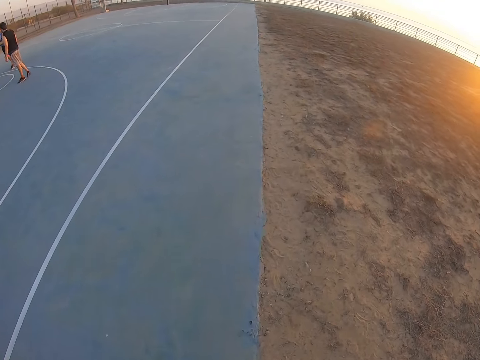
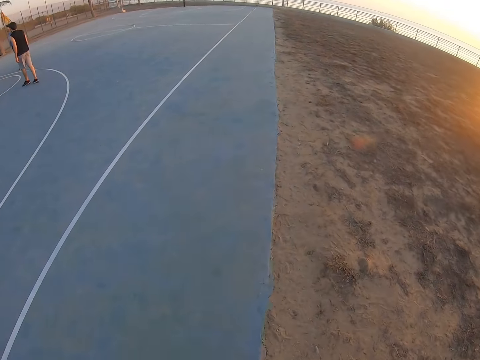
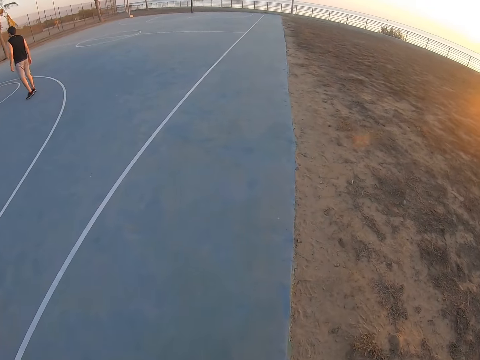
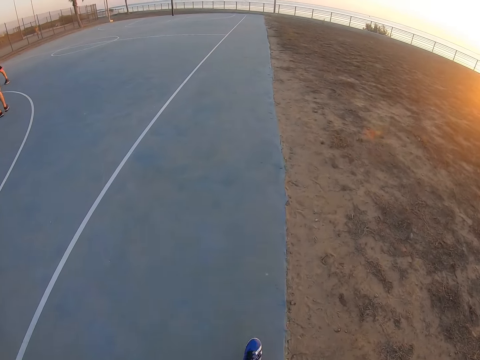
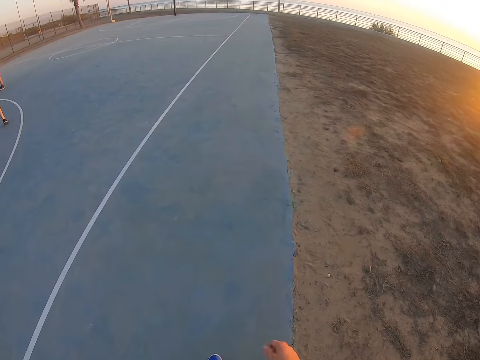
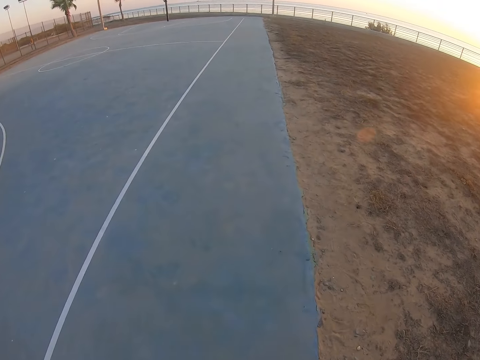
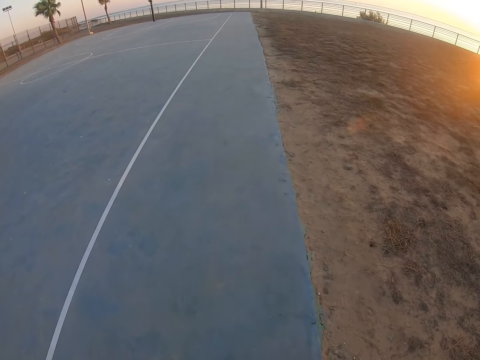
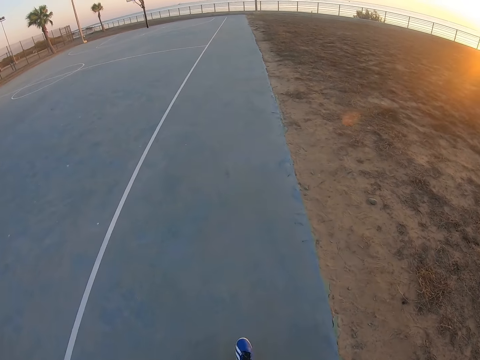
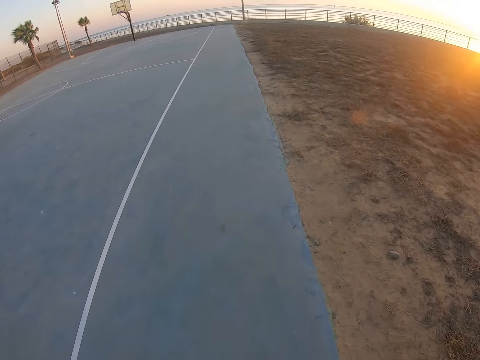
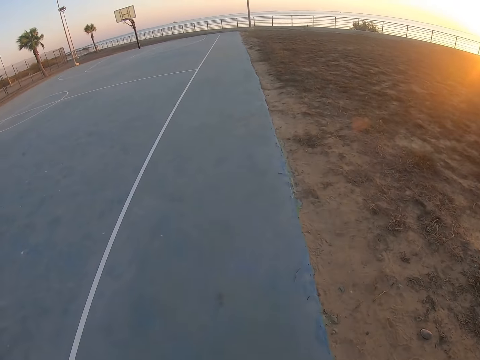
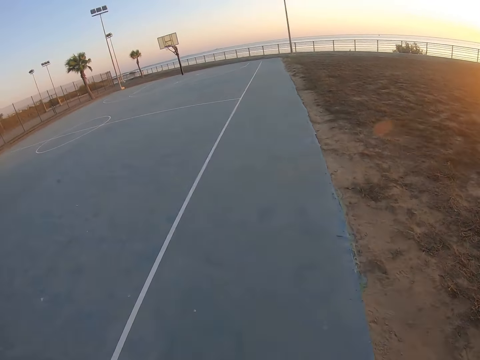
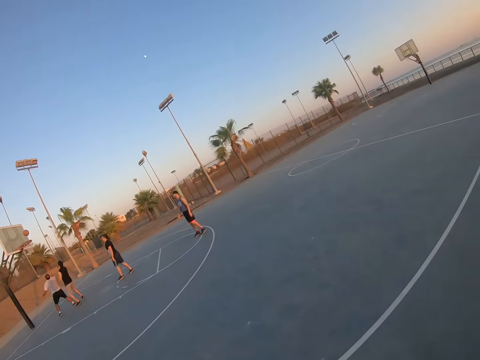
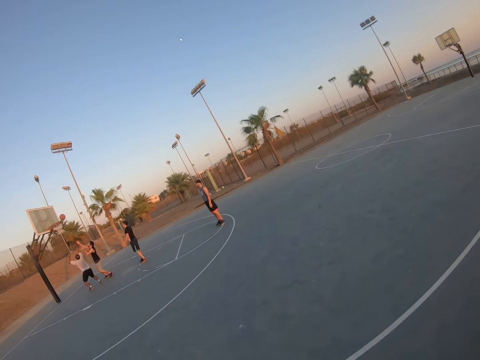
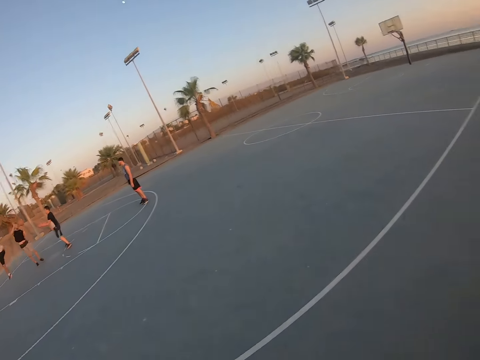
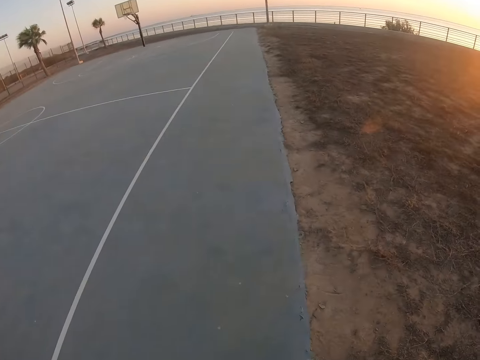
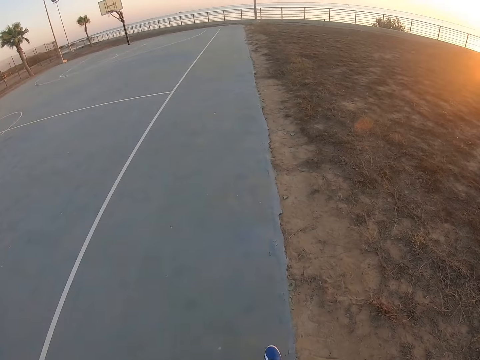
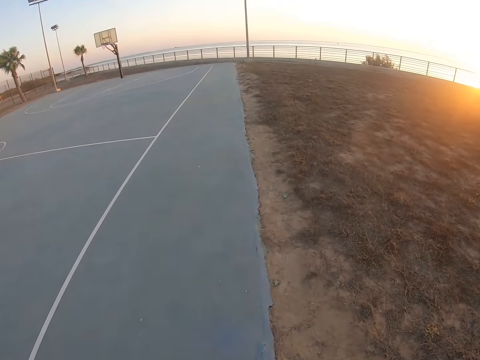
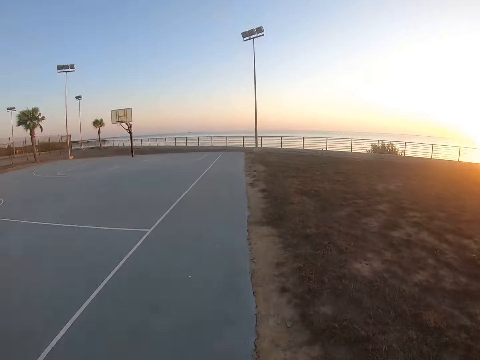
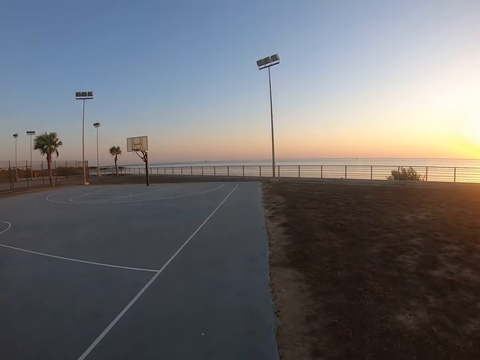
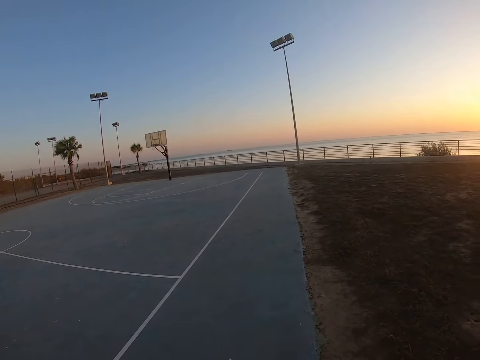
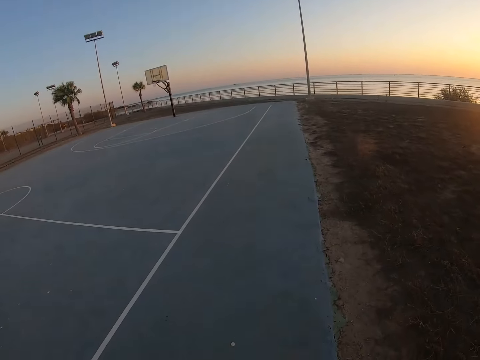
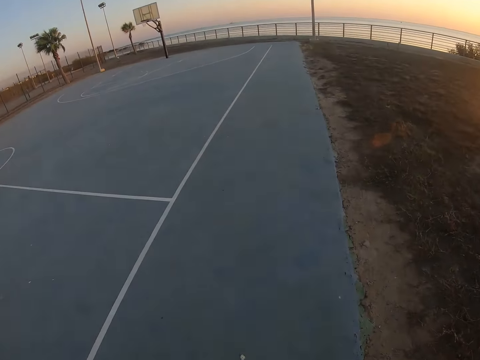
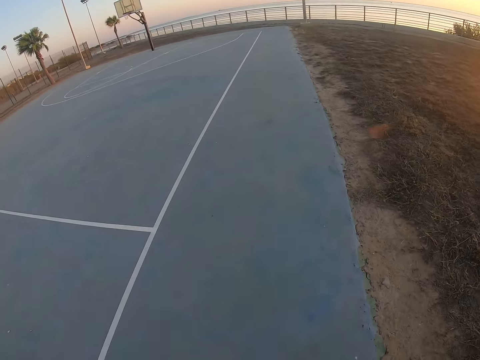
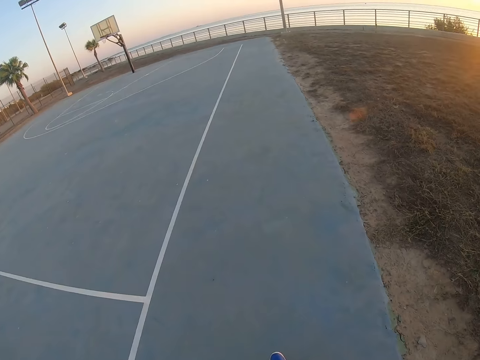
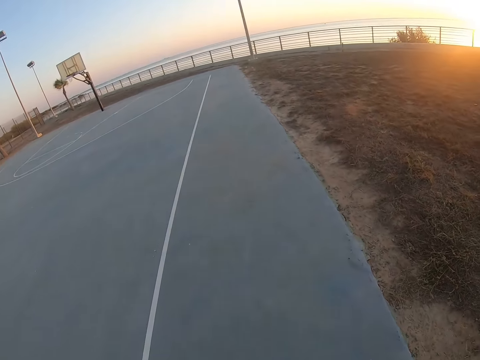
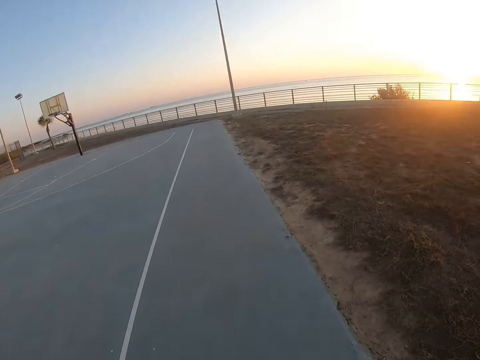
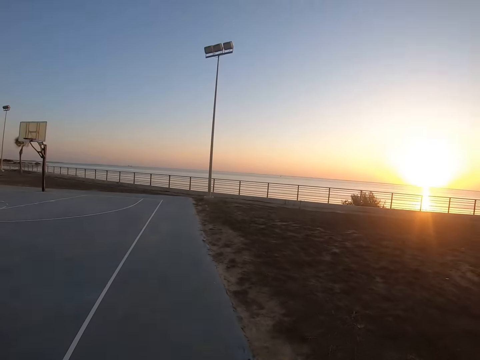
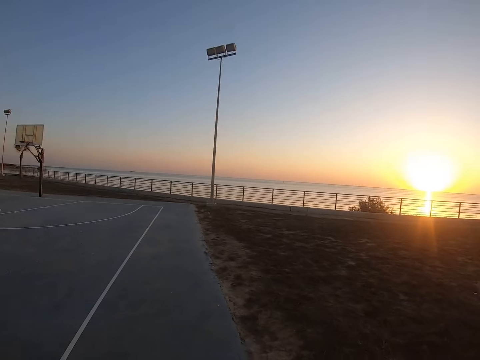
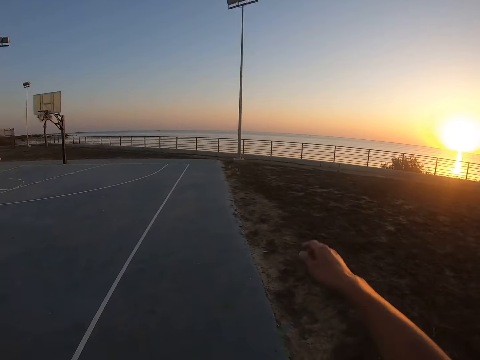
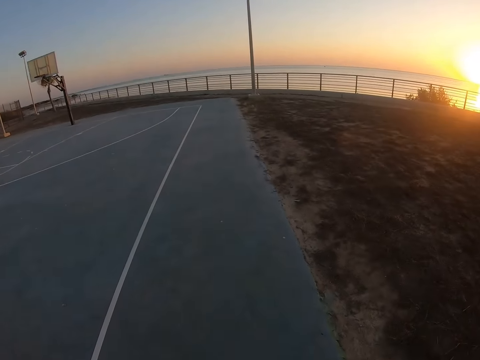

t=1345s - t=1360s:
The camera wearer walks to the end of the pitch. A man plays basketball with three other people. The camera wearer stares at the court. They exercise.

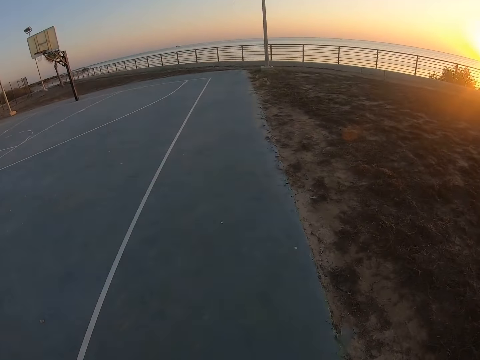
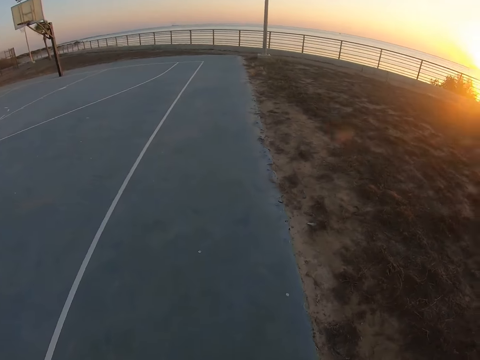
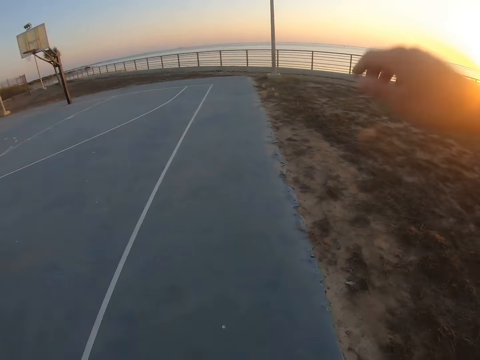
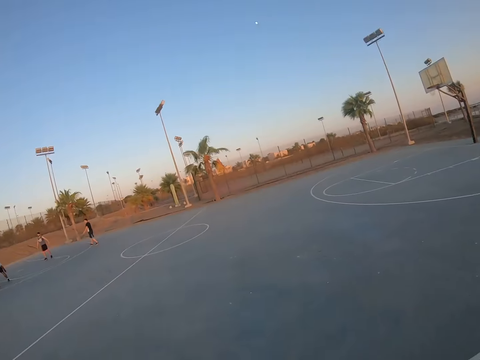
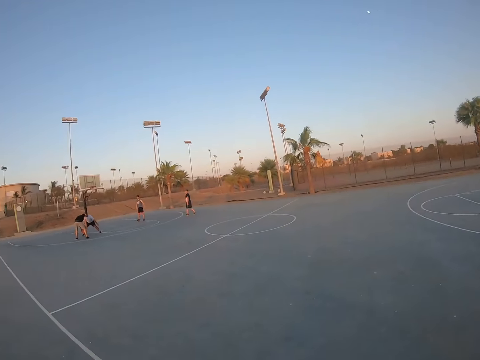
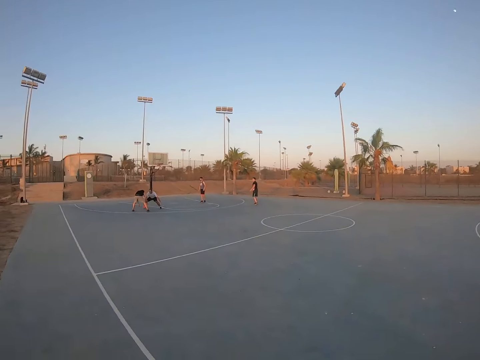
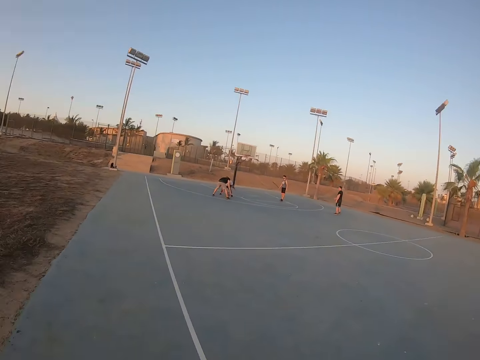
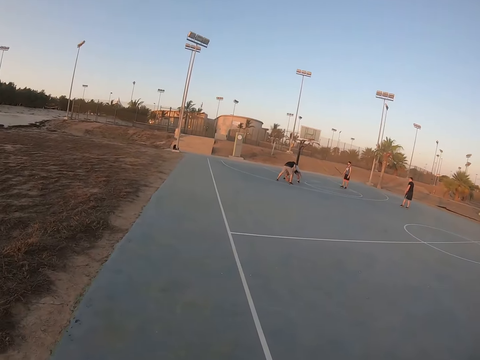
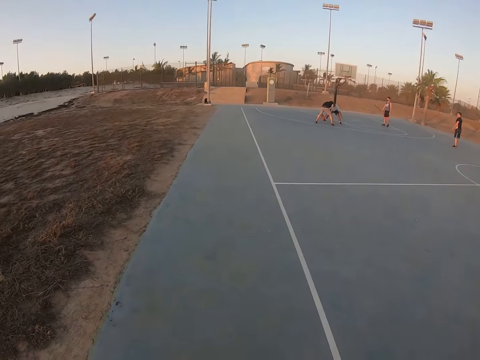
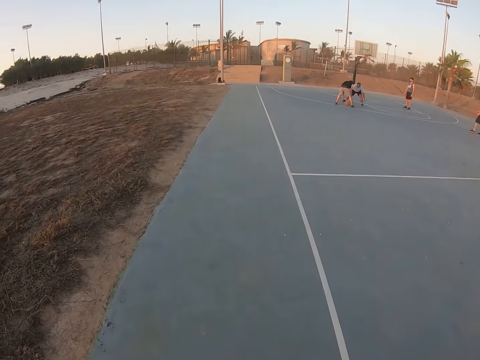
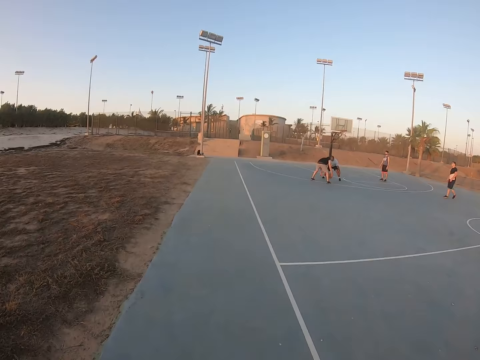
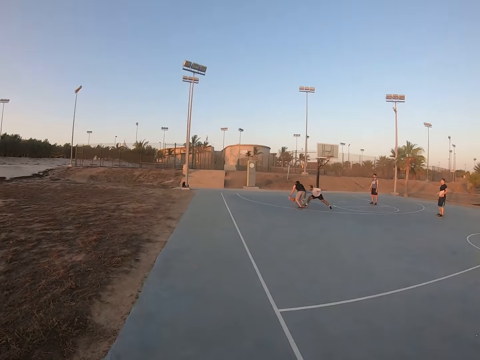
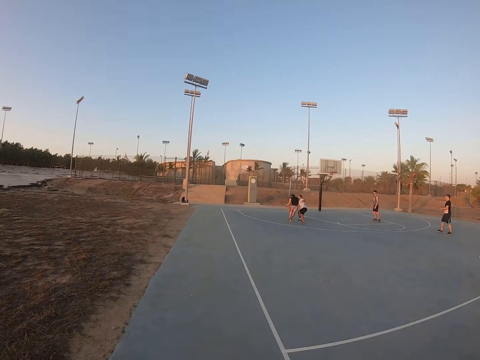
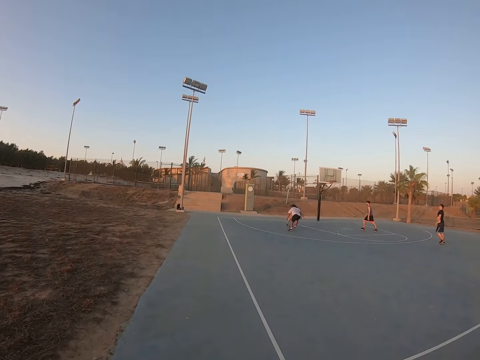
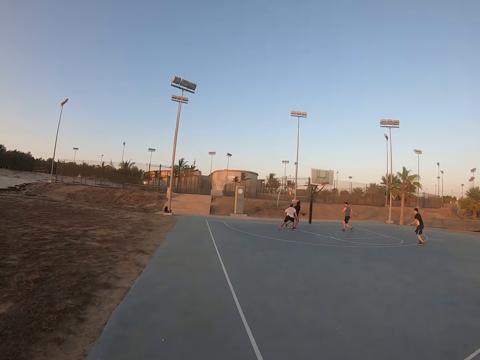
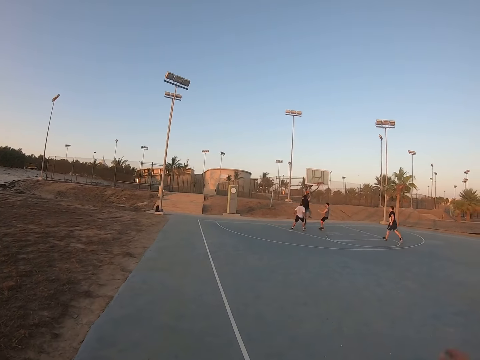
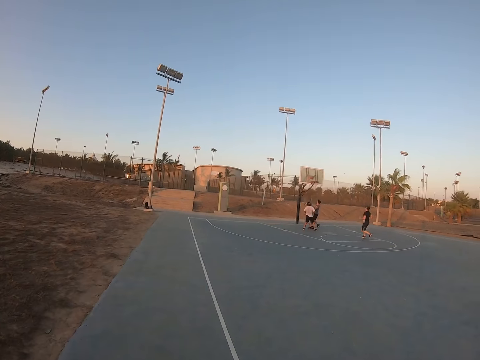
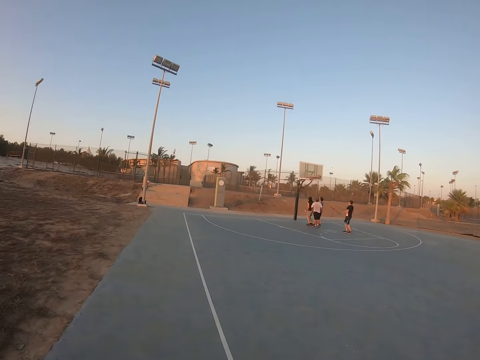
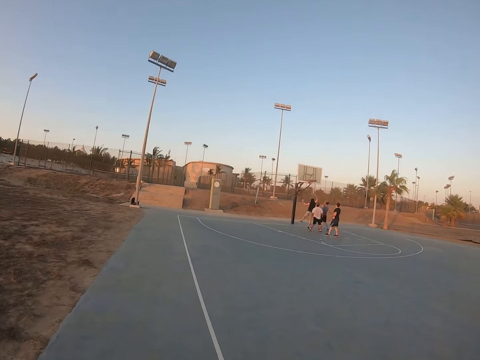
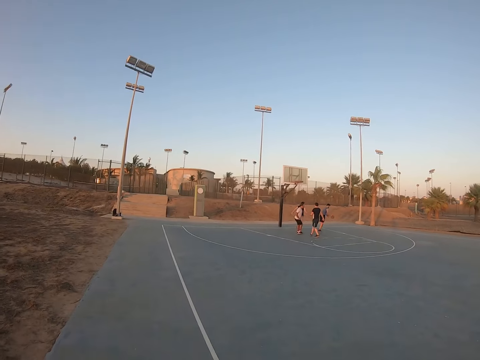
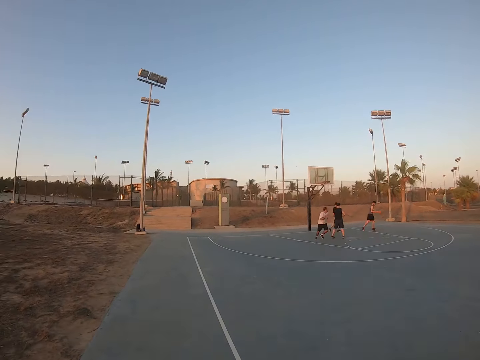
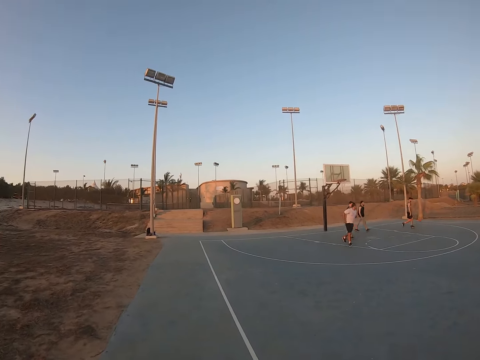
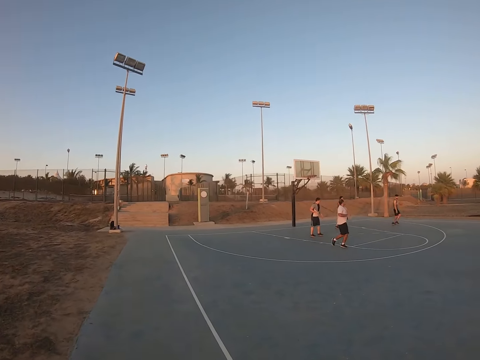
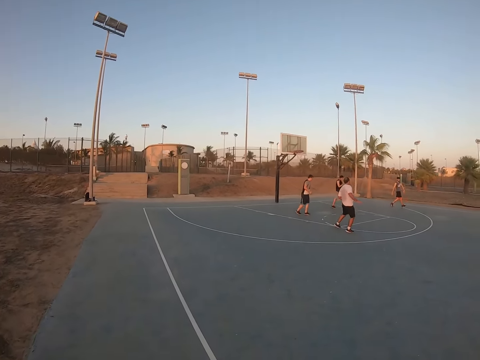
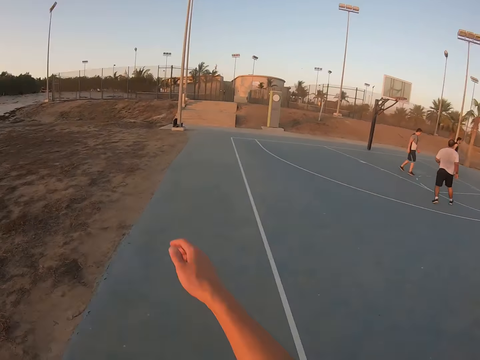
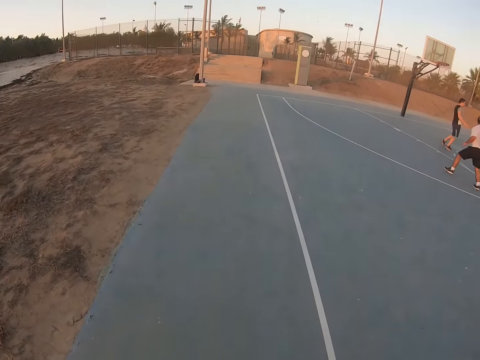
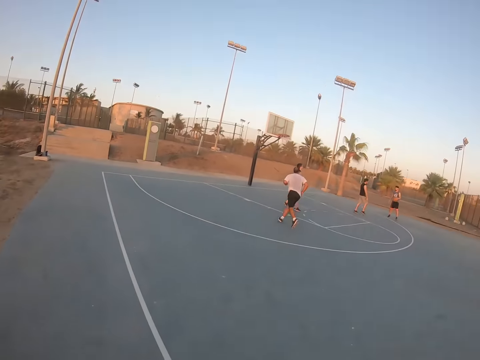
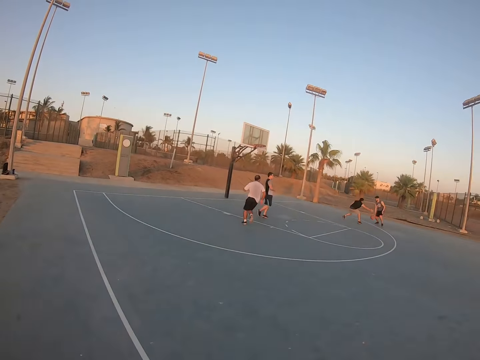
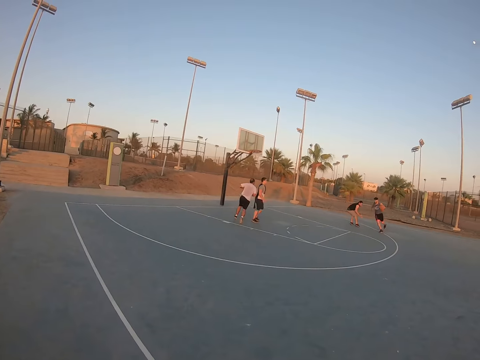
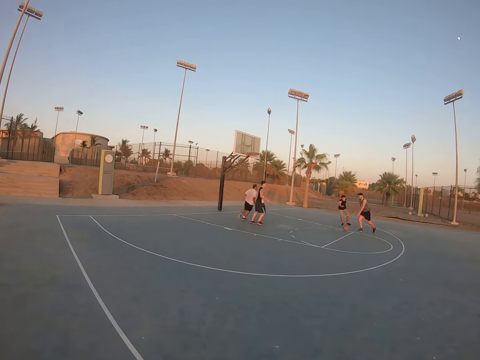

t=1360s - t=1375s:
A man plays basketball with three other people. The camera wearer walks around. They do exercise. The man and the three other people play basketball.
